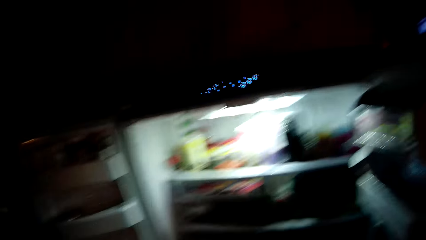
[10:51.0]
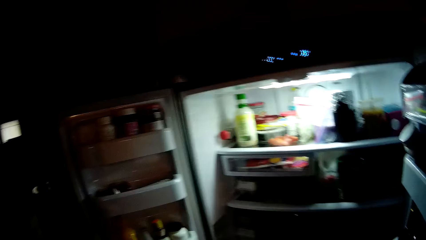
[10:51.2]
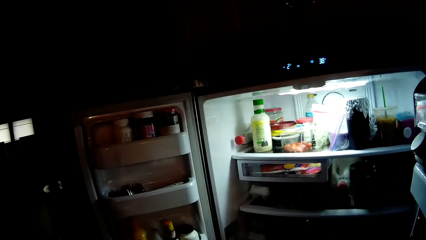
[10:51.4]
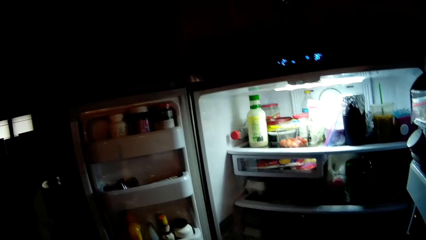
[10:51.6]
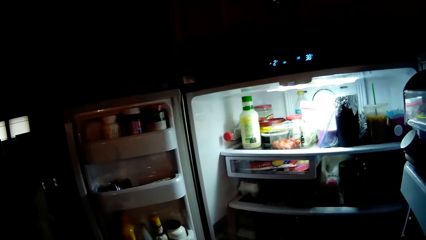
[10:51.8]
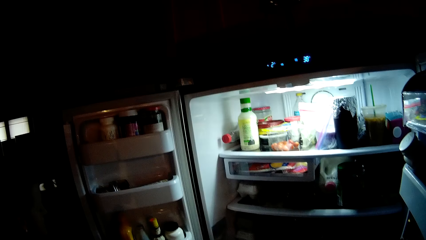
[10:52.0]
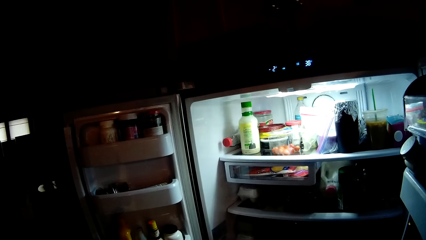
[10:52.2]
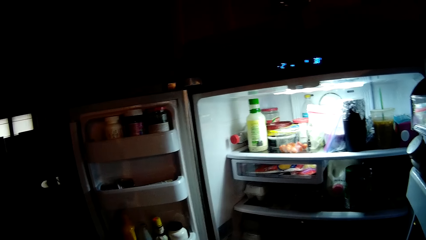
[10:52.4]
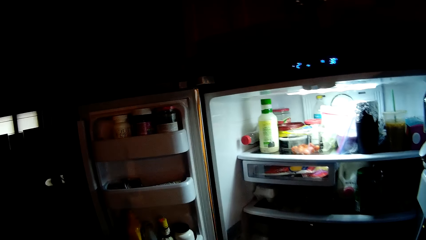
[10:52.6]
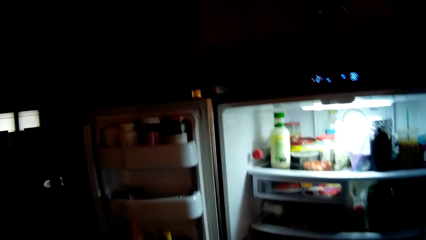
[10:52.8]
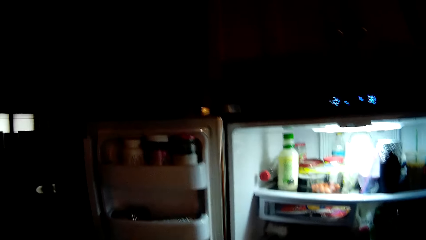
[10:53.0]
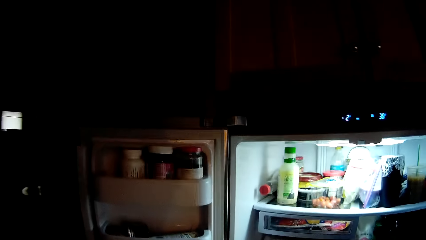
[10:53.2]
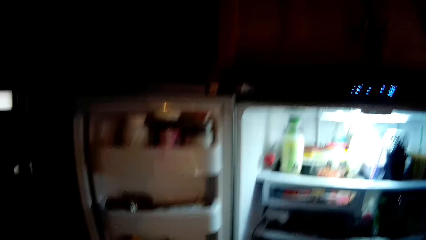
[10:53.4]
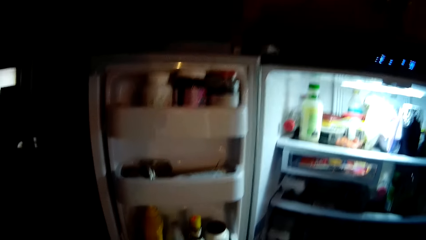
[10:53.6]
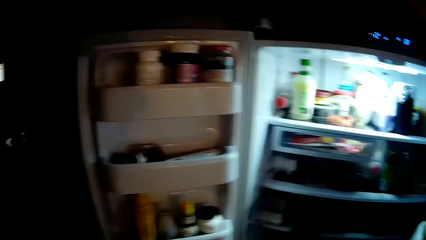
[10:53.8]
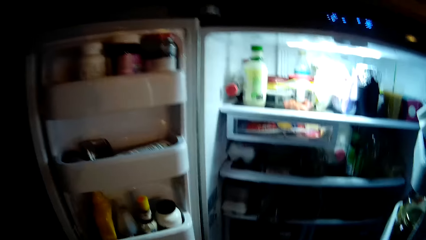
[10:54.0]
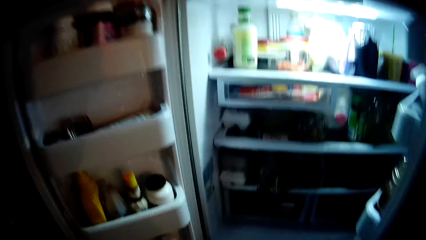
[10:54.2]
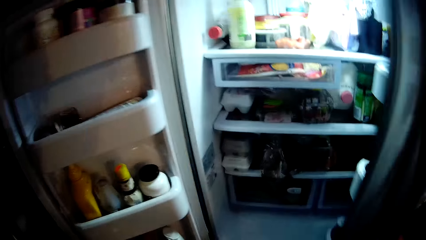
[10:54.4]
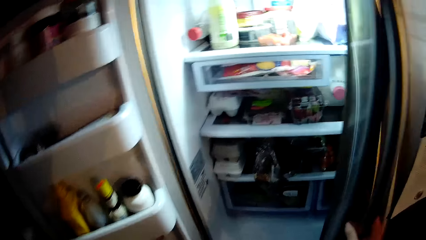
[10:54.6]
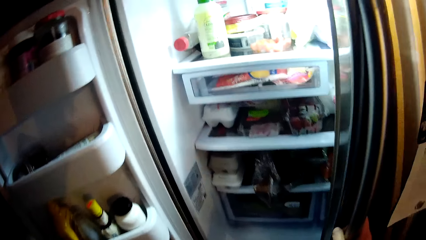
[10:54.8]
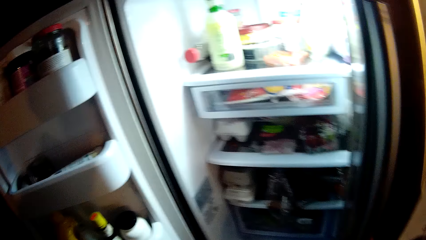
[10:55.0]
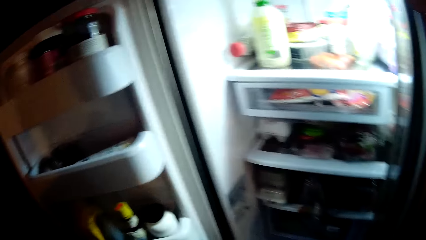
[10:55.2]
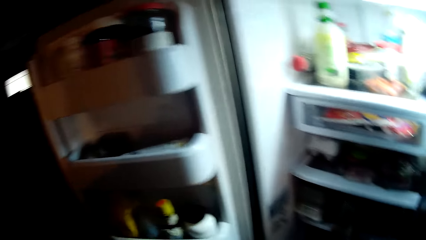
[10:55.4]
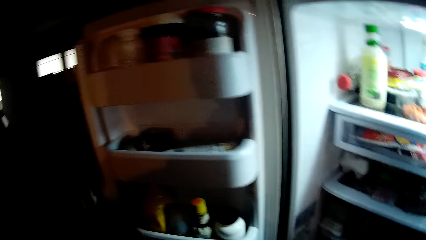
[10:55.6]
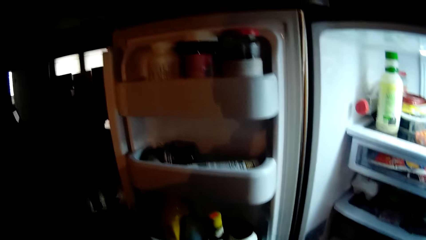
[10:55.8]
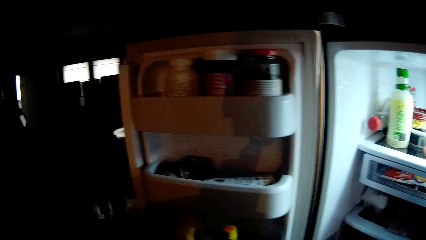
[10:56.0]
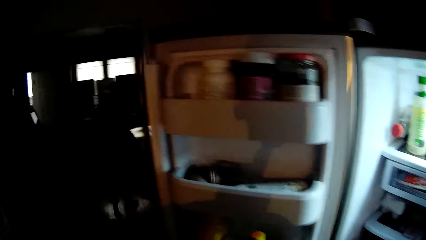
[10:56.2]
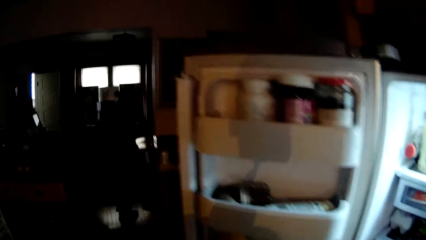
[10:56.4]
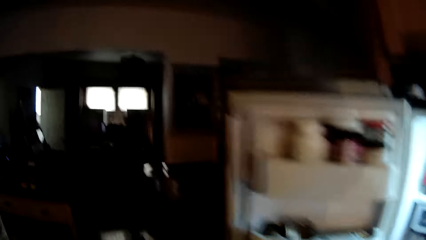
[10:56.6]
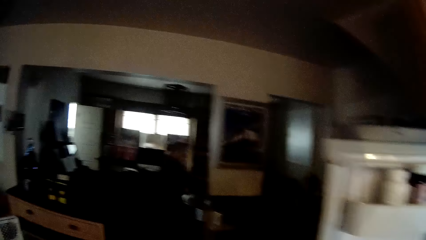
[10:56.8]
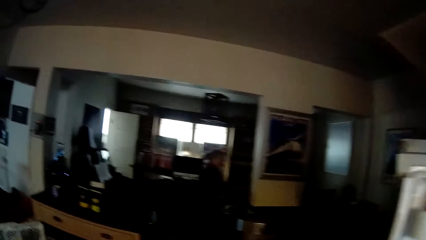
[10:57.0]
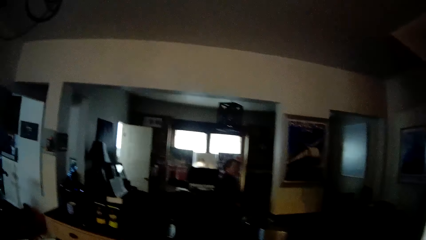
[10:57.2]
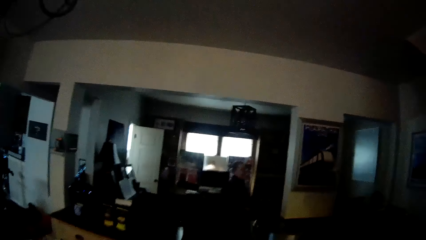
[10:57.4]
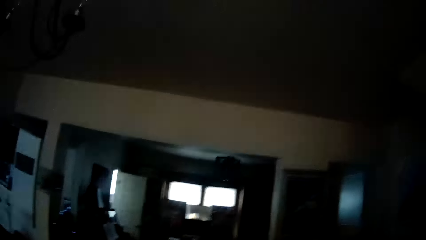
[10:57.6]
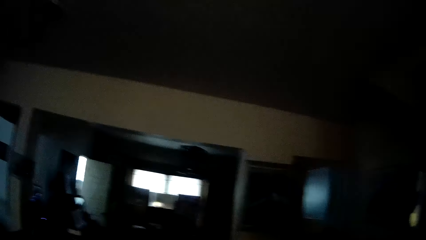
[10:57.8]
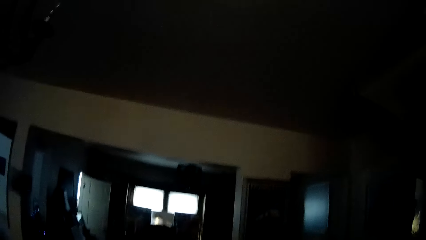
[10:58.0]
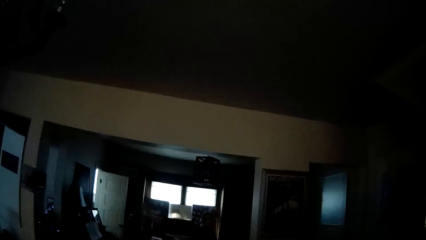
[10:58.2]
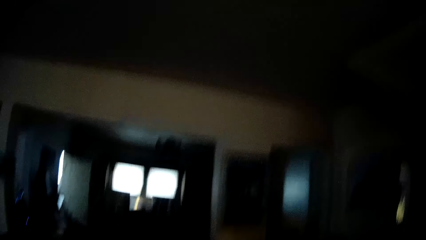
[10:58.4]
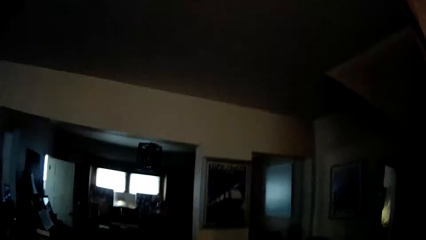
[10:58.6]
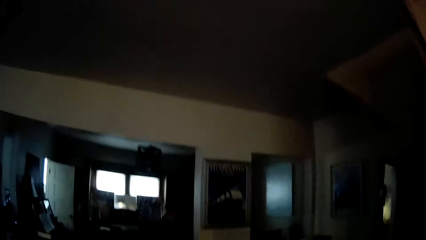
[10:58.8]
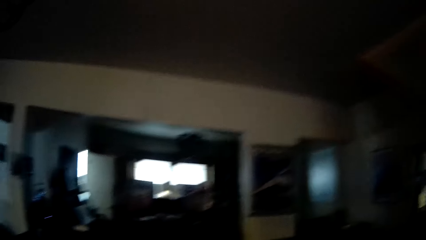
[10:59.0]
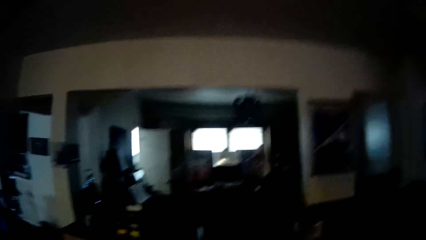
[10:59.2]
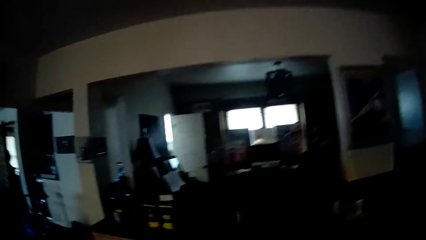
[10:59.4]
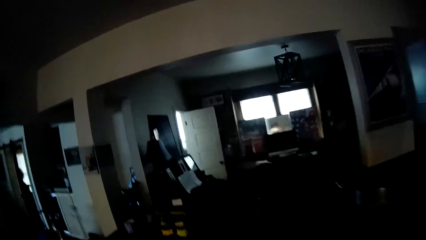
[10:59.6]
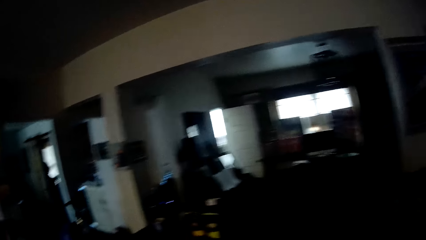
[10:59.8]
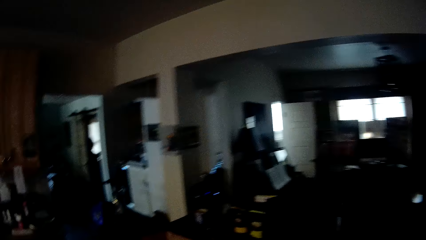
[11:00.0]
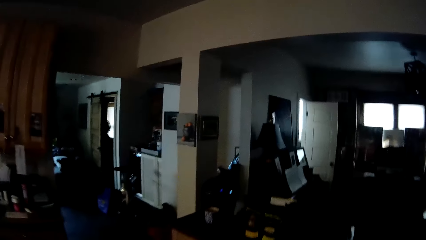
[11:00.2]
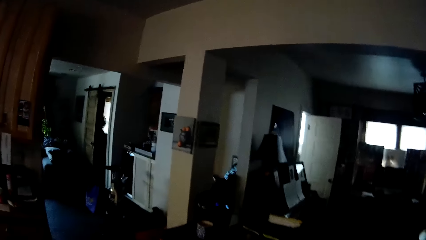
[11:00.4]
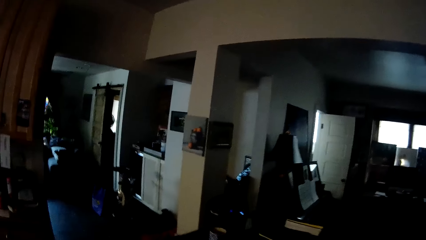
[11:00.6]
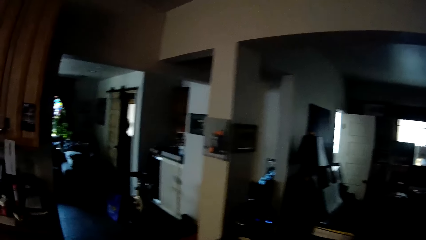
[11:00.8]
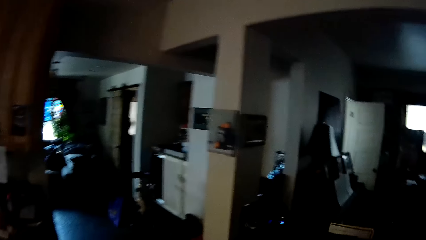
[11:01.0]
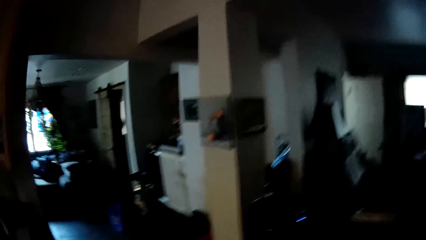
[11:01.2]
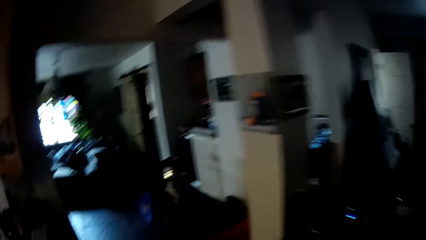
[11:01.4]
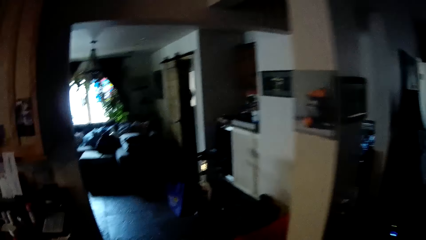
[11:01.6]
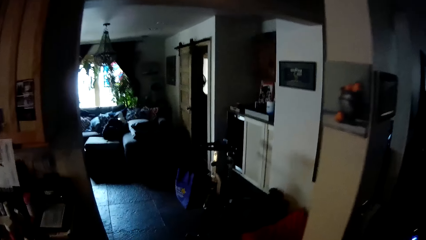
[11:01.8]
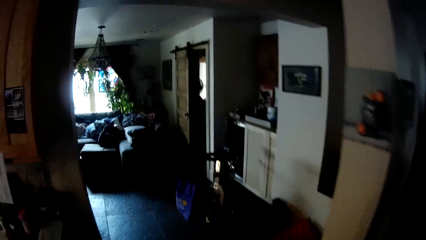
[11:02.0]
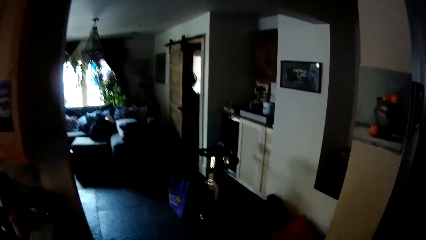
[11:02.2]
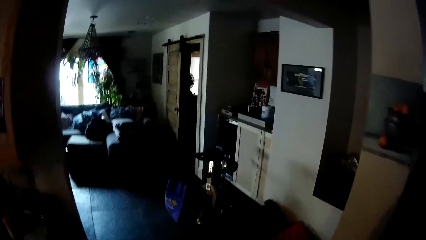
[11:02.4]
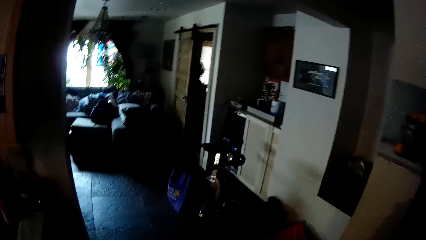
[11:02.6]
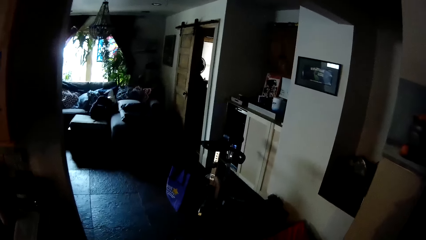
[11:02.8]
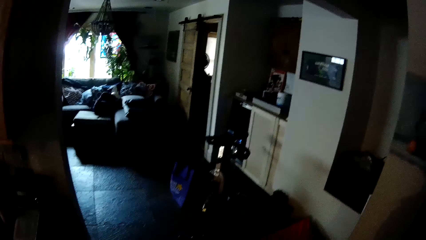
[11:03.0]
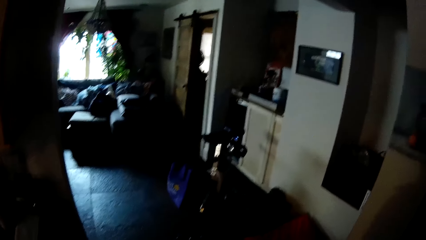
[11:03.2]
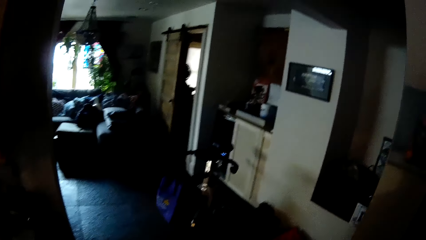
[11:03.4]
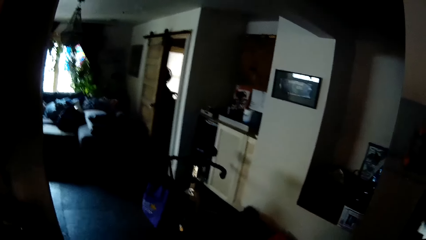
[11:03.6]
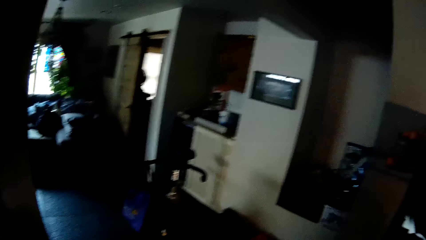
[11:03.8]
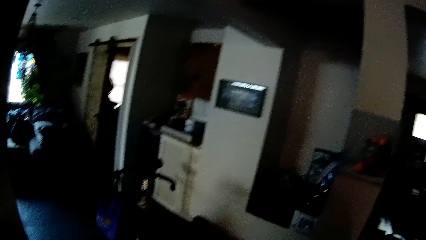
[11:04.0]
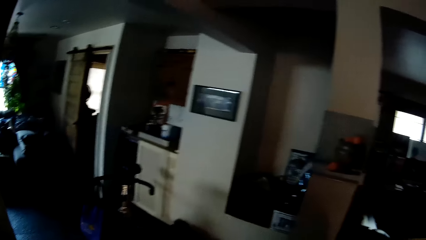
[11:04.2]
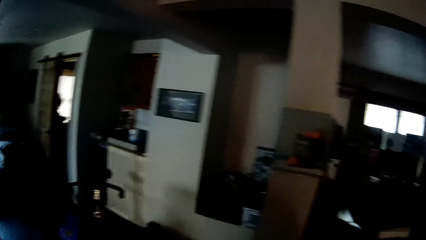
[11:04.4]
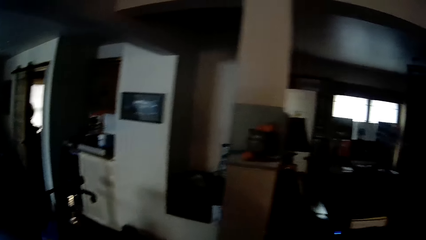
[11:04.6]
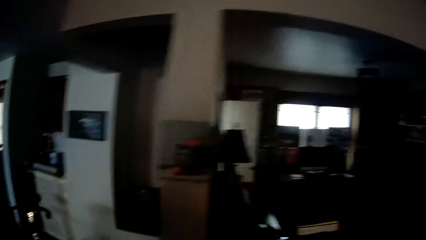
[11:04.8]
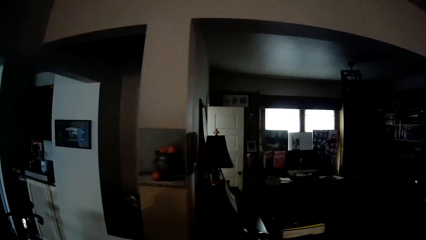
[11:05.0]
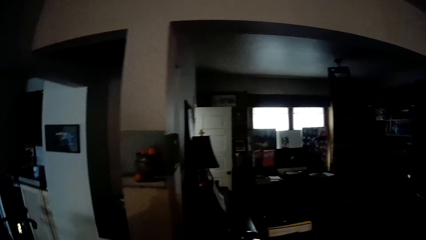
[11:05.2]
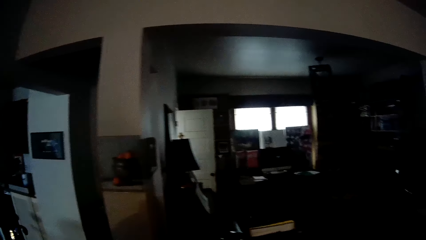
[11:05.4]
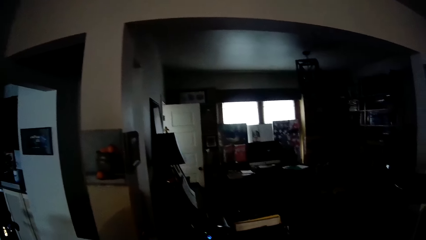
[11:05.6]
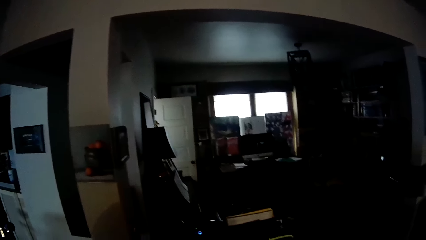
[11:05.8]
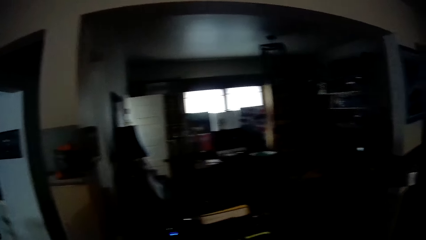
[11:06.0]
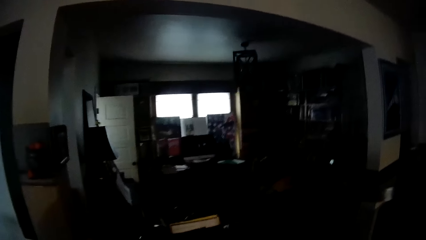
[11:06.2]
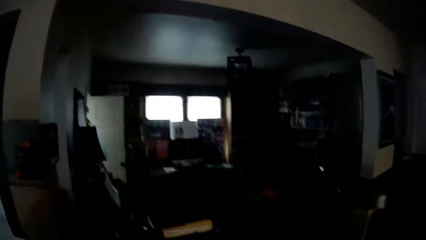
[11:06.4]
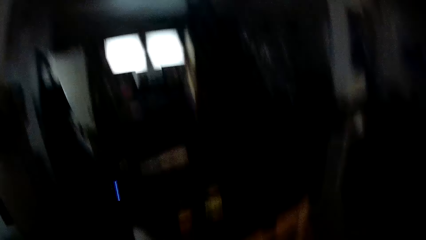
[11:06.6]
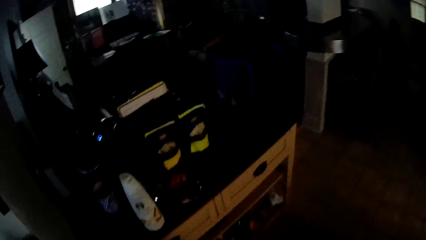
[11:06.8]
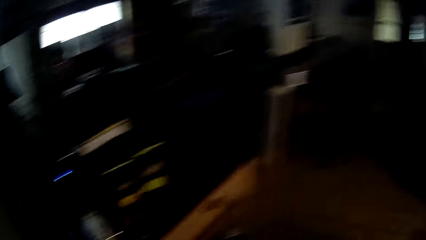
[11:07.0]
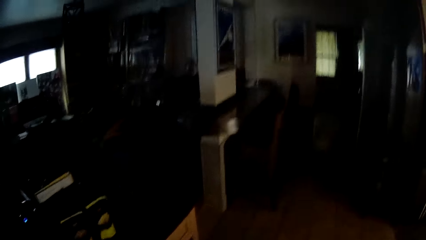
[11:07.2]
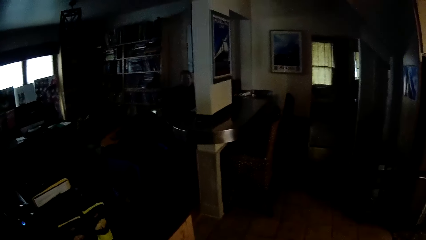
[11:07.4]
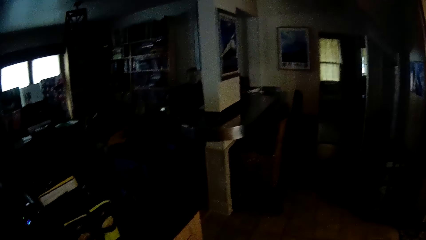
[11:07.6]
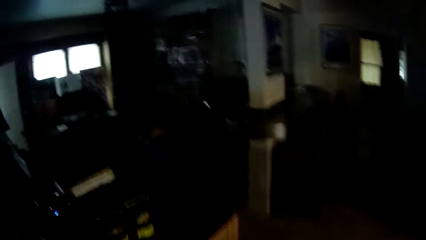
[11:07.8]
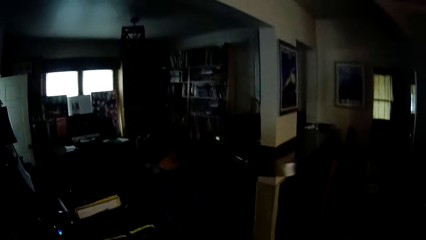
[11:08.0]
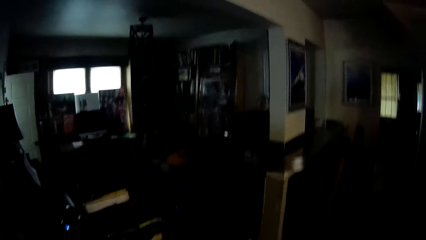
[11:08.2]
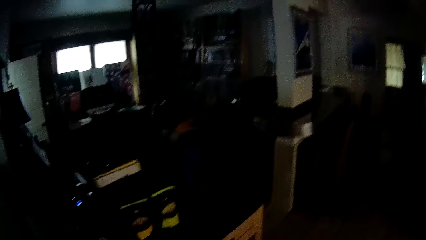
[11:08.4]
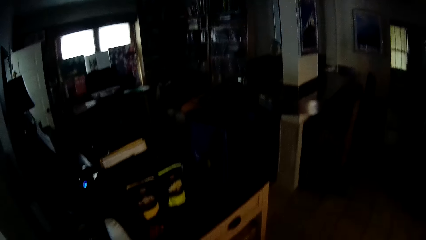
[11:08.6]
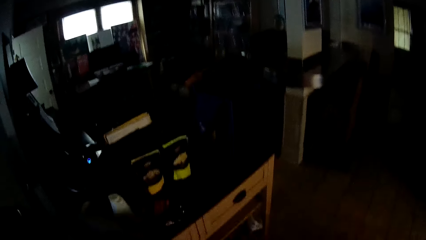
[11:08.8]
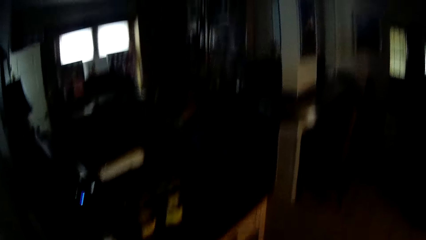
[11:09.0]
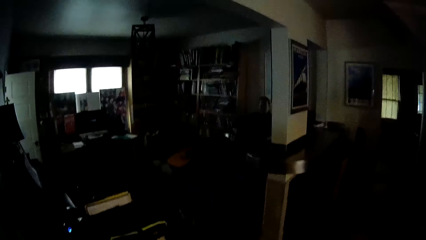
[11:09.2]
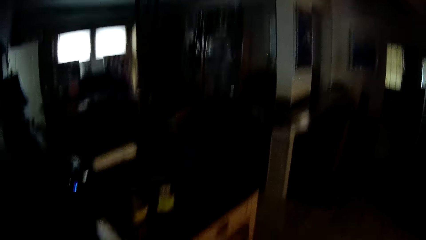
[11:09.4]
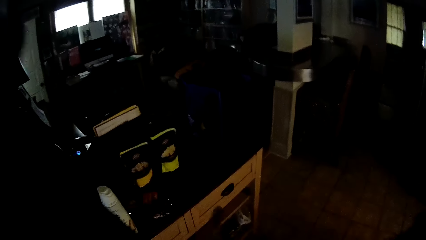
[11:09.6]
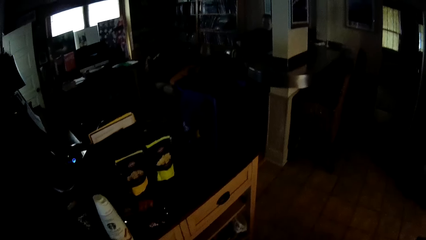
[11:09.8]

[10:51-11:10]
The camera wearer looks around. They close the refrigerator doors. They walk around the house. They look around.
